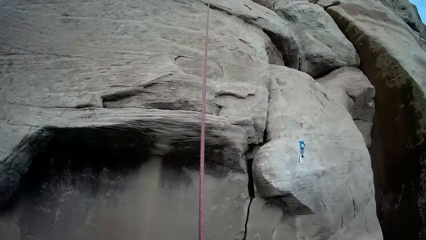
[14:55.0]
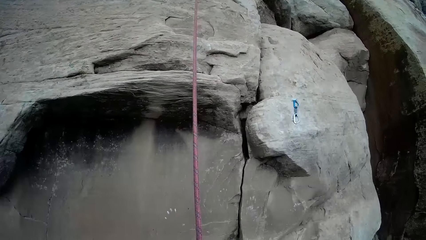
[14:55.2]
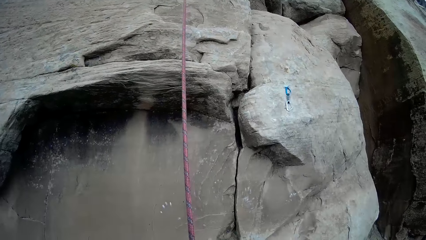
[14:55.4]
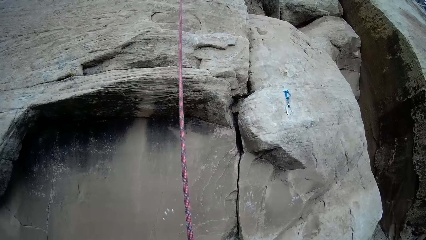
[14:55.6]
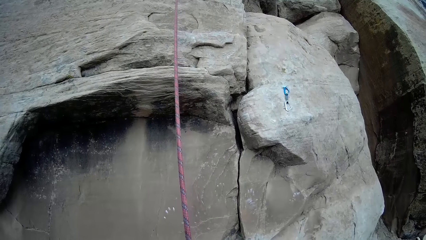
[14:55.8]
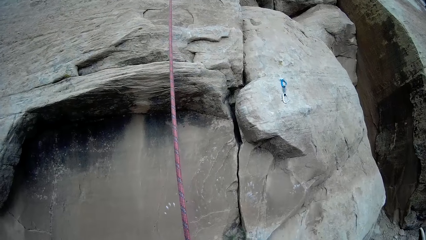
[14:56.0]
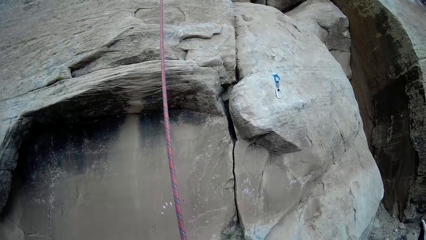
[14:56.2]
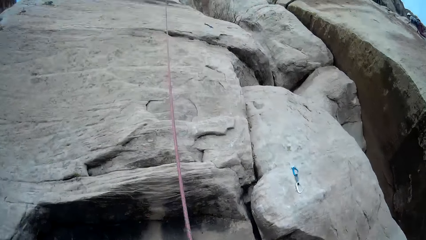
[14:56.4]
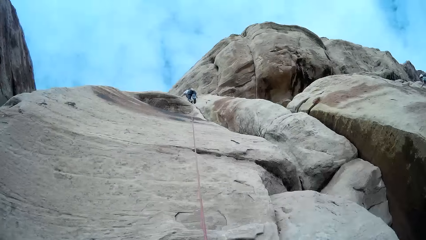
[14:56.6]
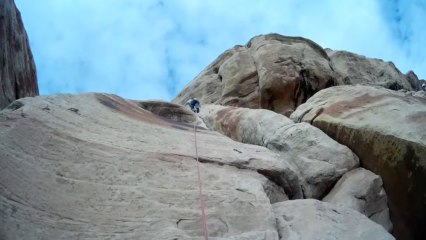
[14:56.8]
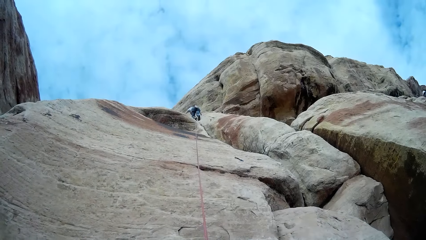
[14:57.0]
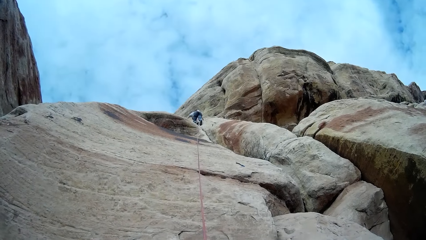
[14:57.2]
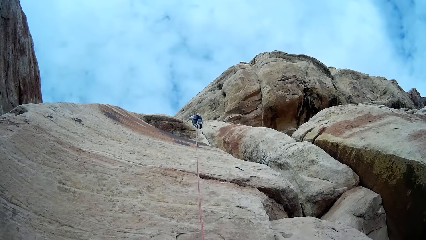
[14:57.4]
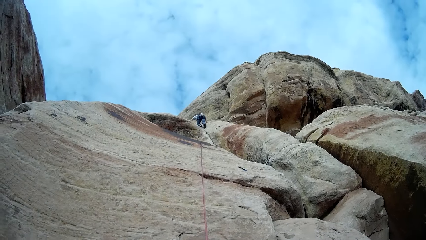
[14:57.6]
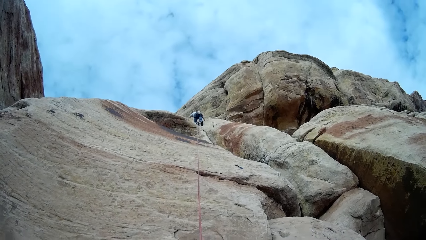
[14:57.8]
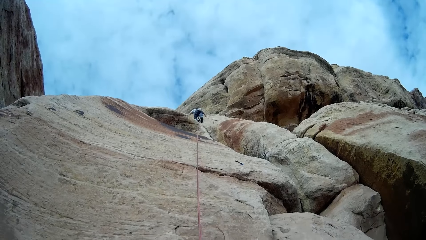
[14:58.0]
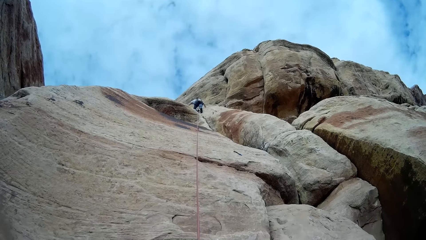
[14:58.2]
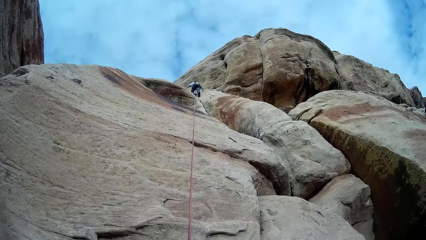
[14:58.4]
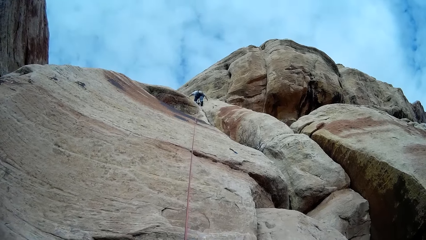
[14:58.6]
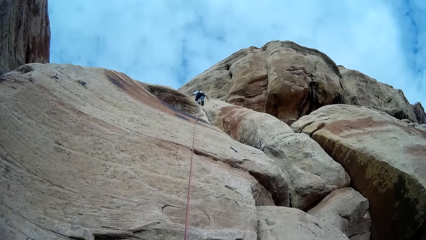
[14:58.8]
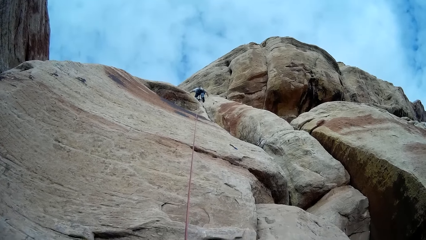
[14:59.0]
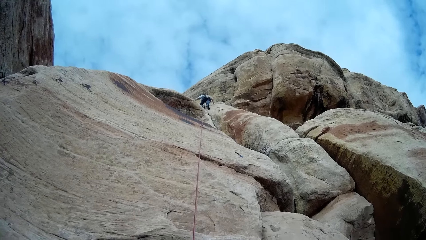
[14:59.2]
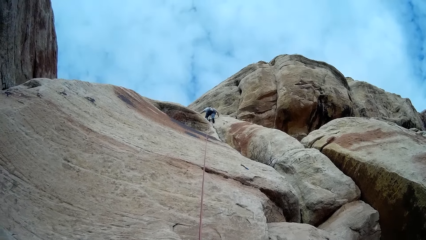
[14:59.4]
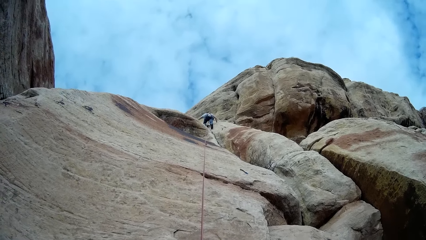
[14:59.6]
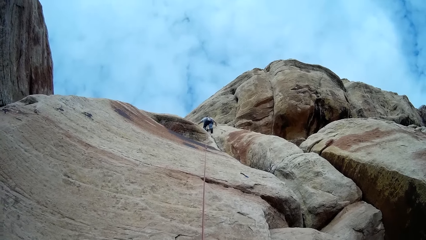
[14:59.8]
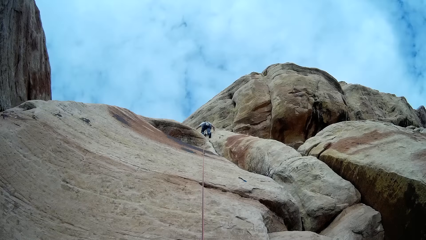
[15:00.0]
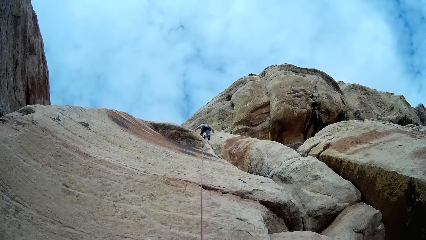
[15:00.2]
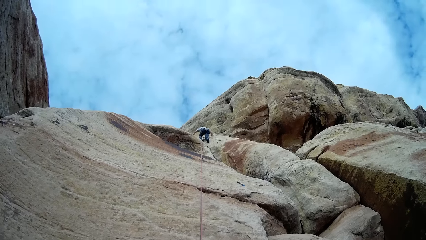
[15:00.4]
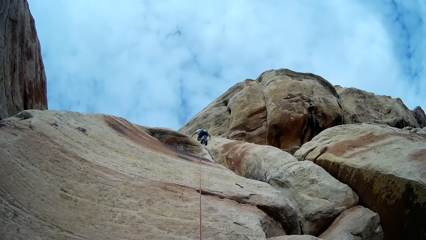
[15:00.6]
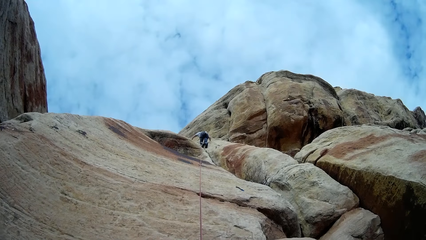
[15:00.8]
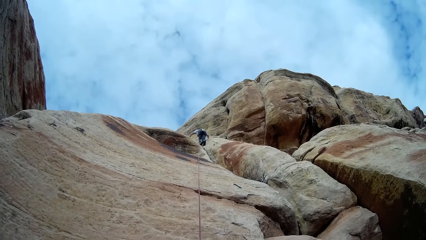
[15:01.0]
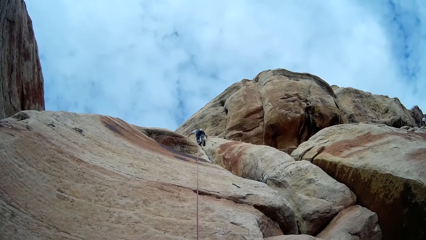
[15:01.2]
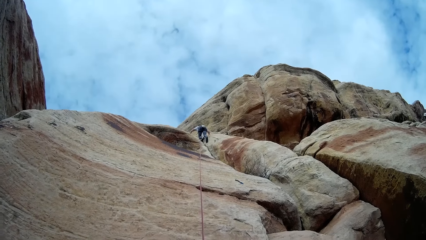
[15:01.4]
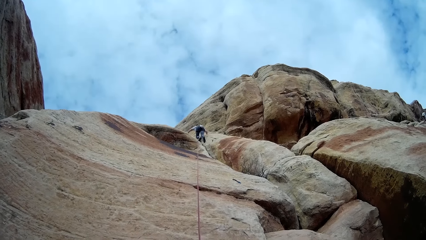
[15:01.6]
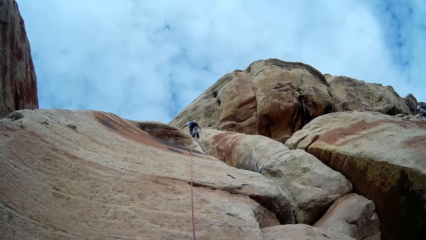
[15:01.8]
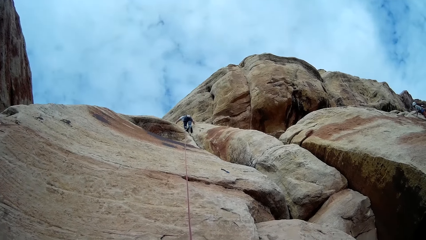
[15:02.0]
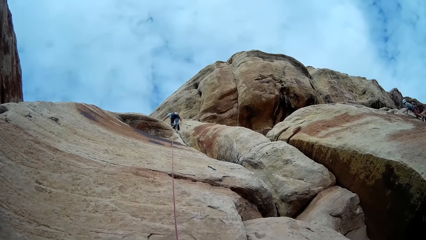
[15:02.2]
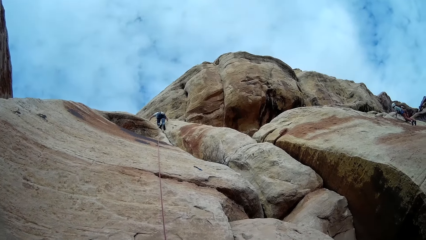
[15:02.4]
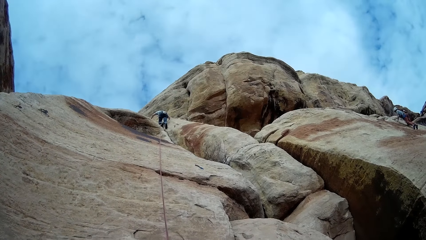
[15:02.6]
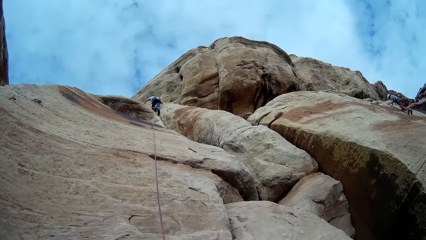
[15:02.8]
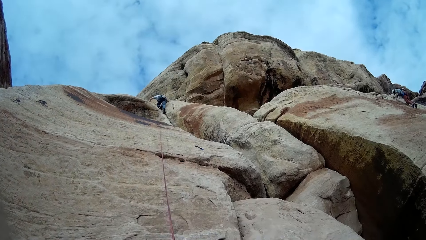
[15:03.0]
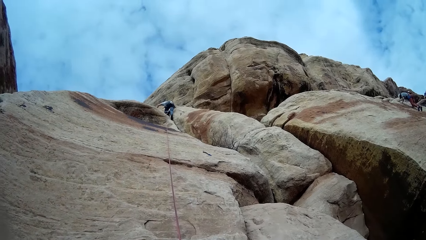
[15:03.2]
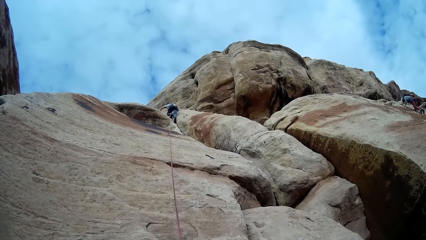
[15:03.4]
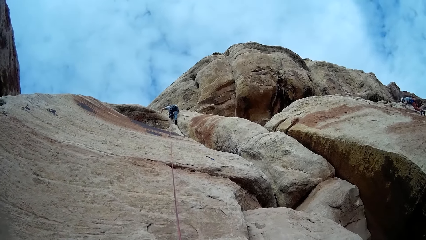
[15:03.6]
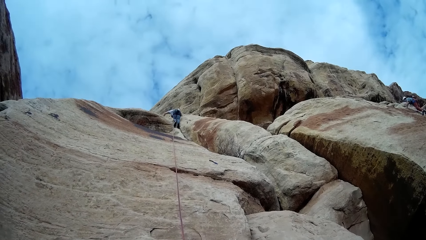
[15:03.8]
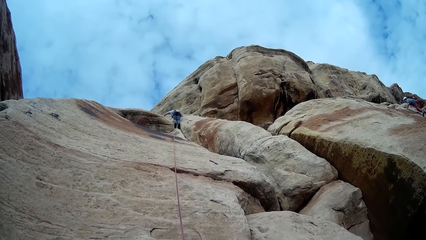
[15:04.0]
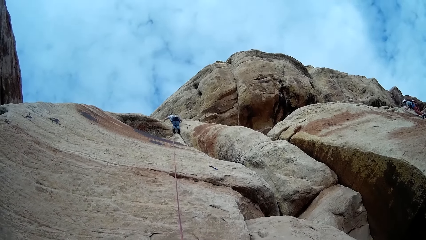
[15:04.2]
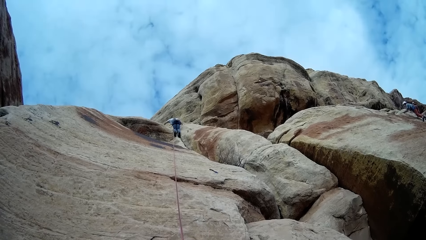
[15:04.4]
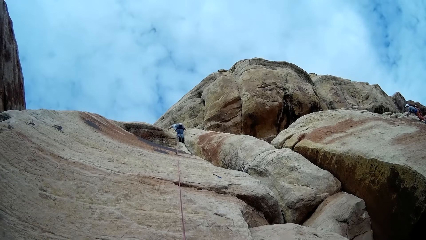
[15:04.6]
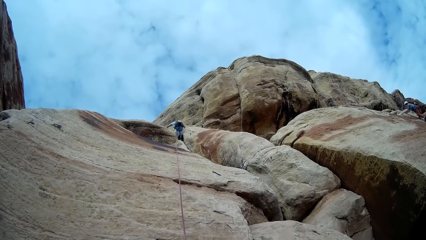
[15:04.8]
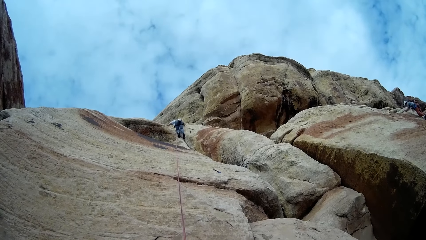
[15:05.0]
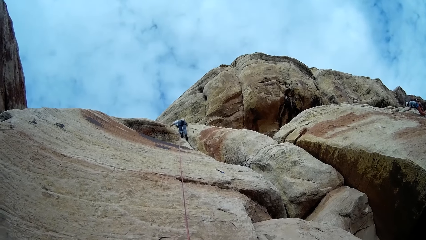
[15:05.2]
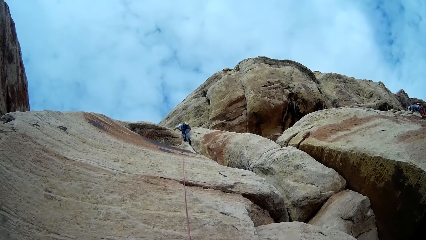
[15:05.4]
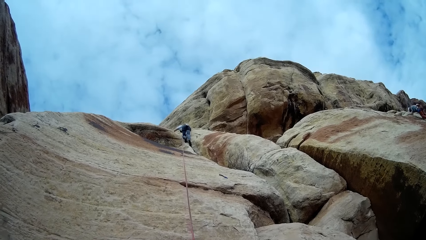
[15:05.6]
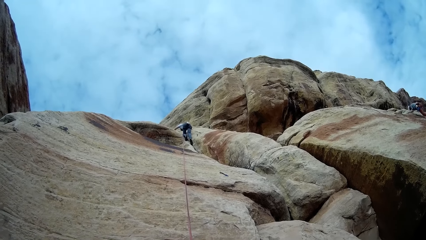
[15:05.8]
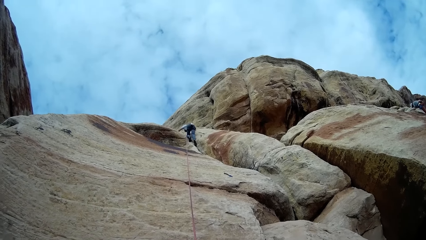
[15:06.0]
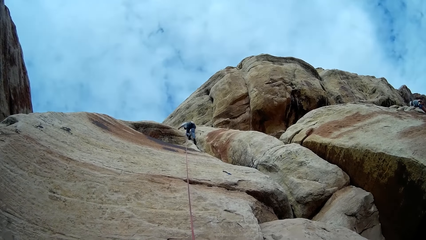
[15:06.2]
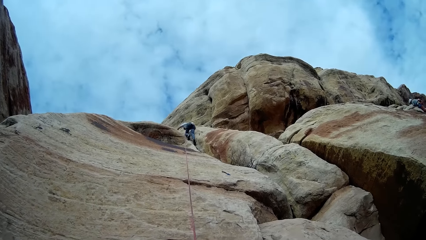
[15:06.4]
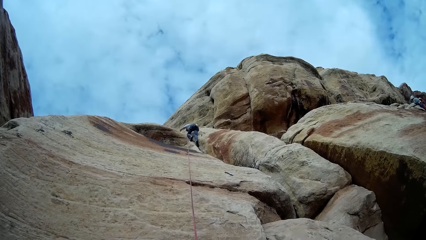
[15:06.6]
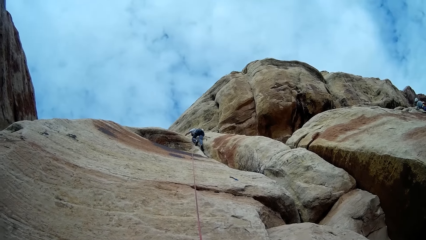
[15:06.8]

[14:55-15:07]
A man comes off the rock.

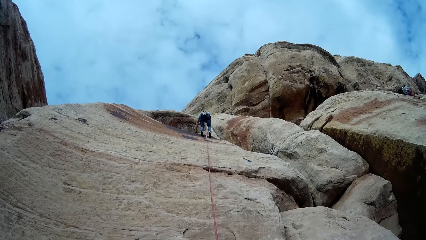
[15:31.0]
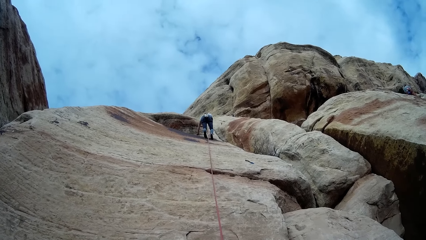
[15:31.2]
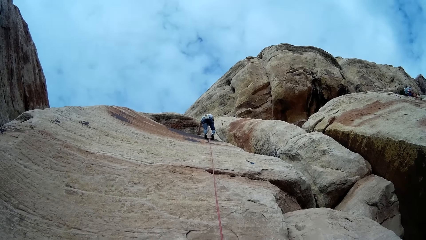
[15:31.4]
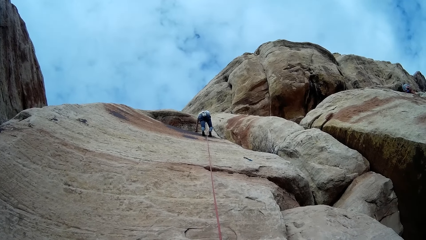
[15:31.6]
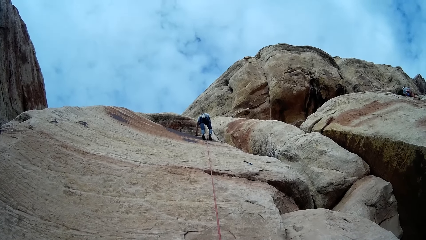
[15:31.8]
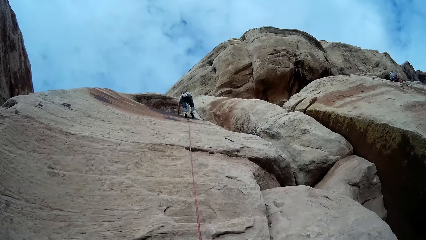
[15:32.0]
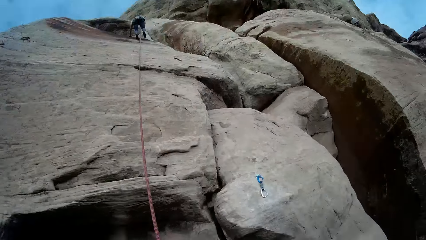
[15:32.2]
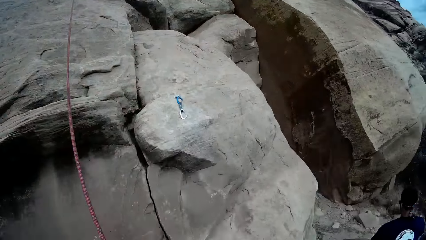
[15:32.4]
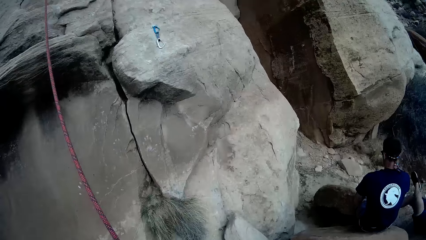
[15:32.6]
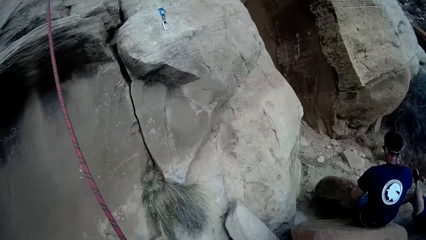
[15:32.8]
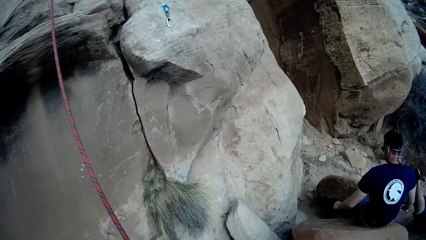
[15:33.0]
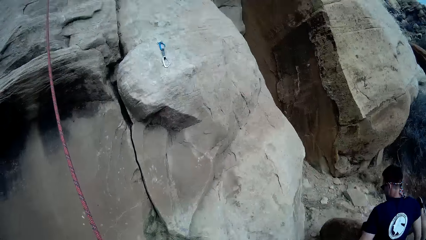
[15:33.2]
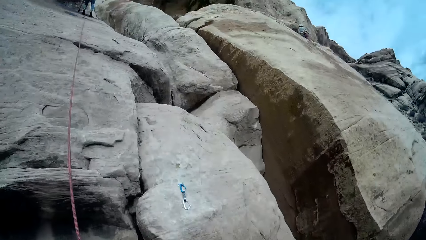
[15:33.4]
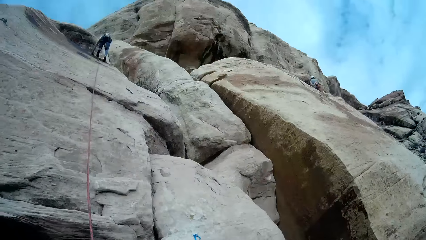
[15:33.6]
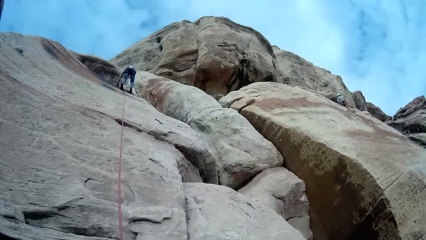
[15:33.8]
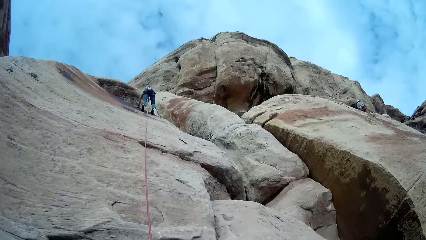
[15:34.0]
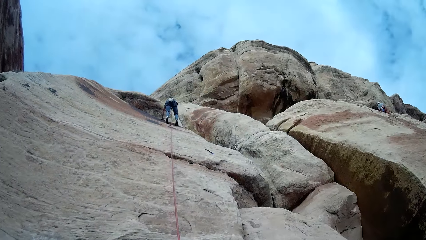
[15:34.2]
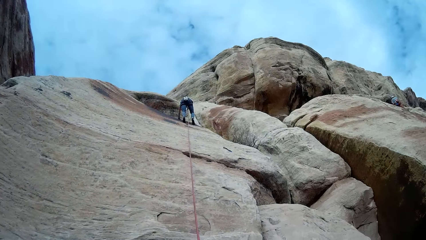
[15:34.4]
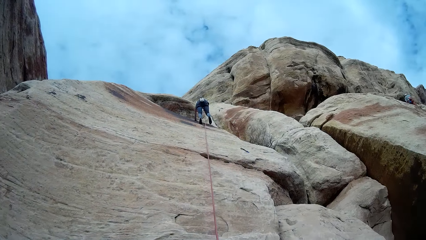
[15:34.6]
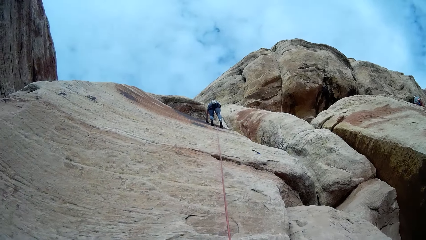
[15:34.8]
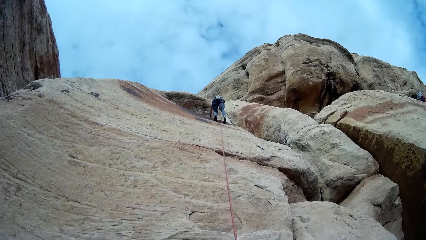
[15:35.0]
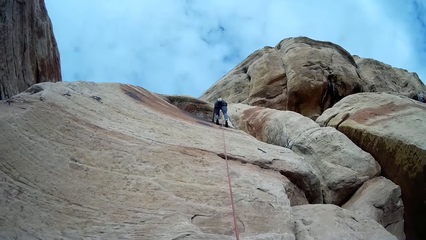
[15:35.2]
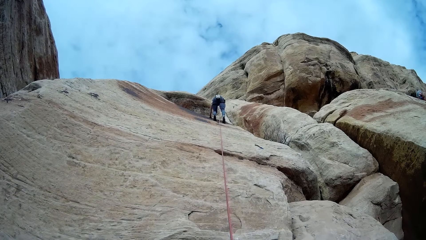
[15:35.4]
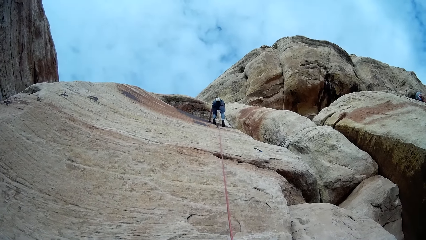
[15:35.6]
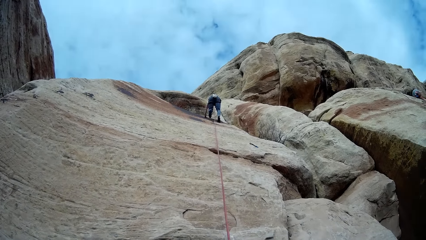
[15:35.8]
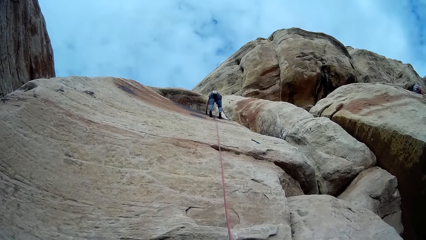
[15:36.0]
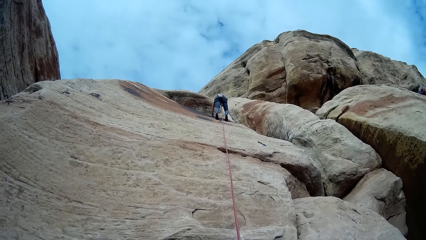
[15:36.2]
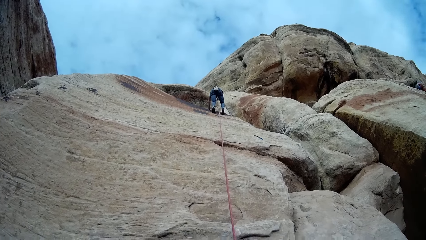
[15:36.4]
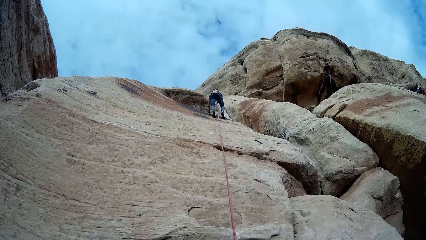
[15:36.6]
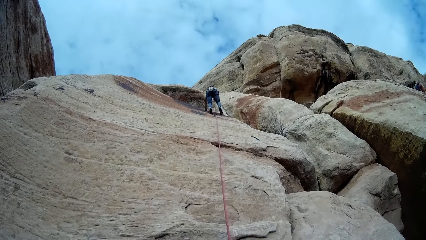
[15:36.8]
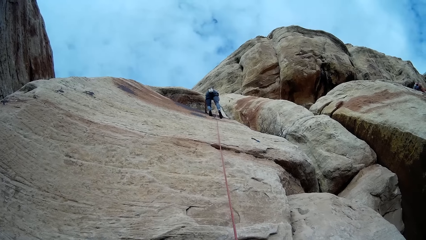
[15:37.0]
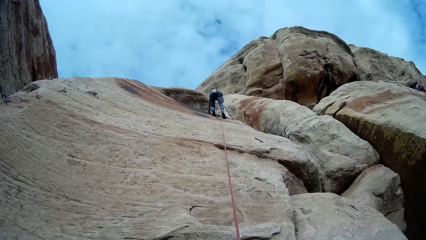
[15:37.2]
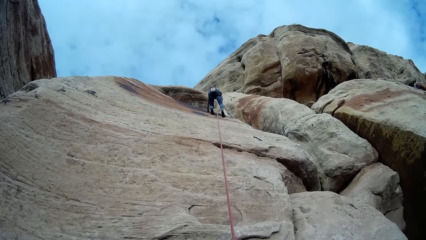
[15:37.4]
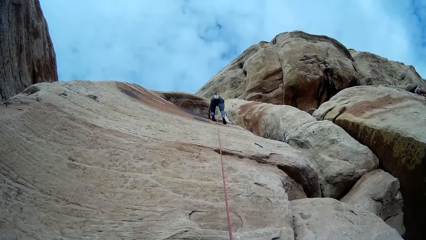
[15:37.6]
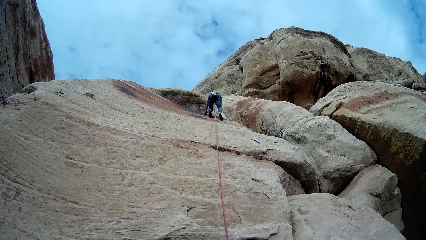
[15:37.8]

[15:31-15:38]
A man moves hands.
